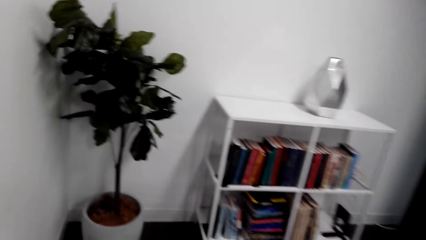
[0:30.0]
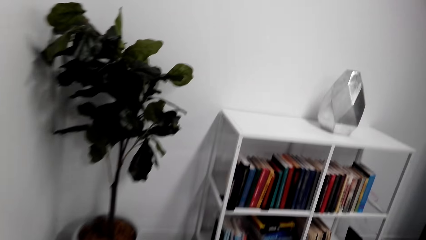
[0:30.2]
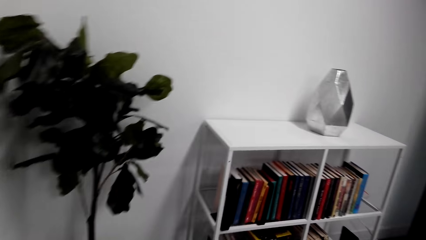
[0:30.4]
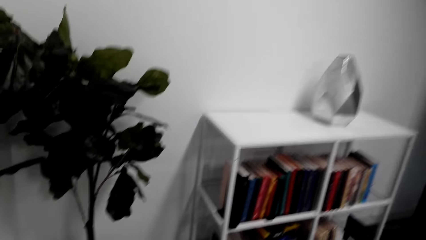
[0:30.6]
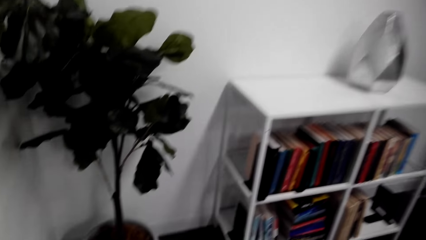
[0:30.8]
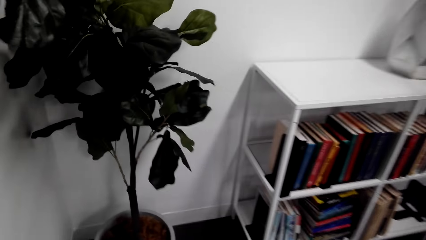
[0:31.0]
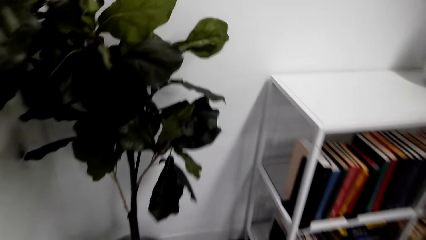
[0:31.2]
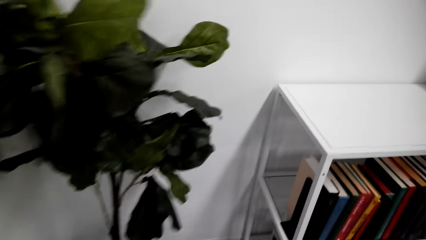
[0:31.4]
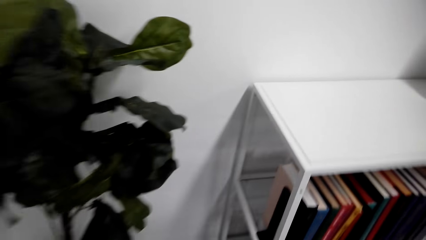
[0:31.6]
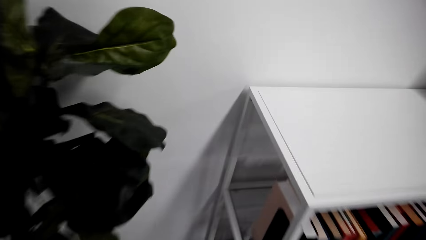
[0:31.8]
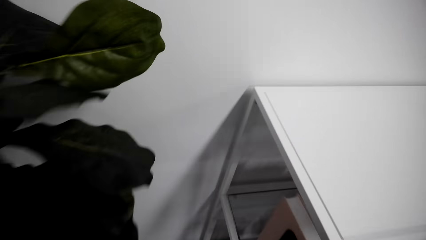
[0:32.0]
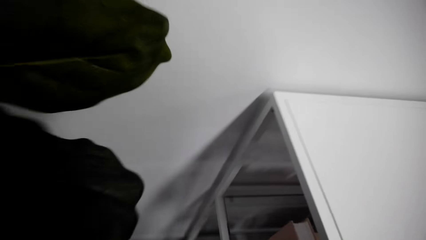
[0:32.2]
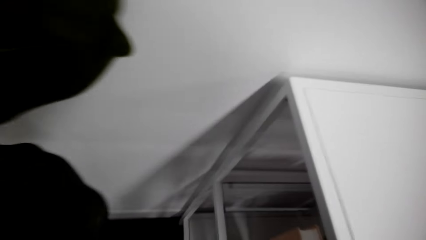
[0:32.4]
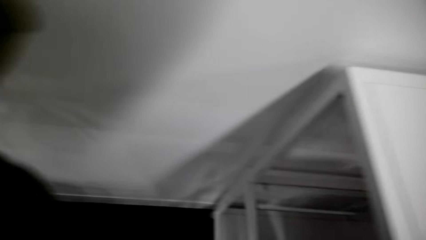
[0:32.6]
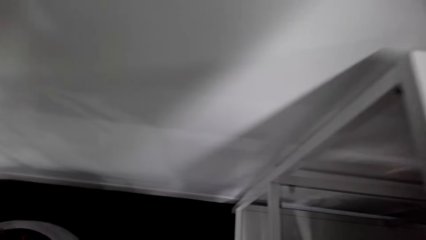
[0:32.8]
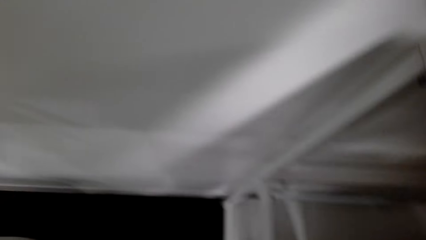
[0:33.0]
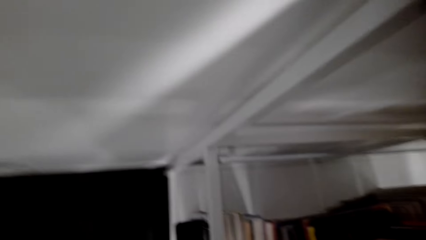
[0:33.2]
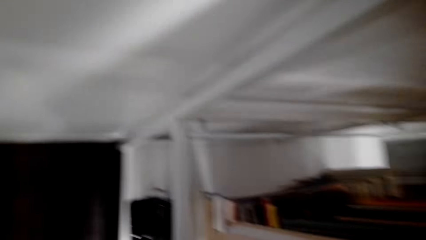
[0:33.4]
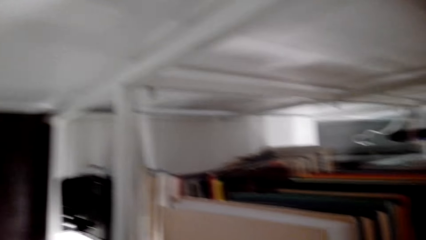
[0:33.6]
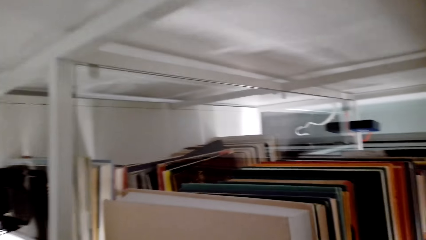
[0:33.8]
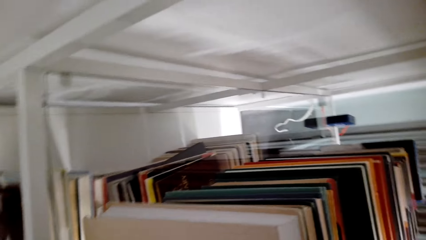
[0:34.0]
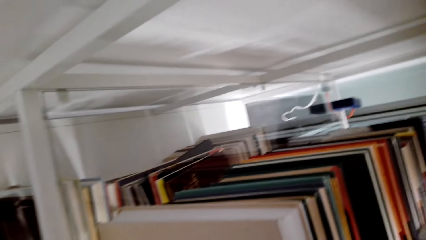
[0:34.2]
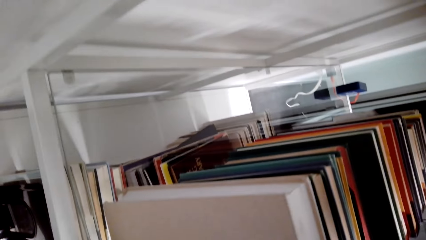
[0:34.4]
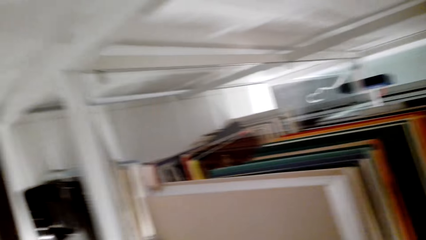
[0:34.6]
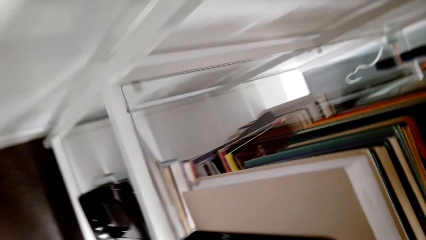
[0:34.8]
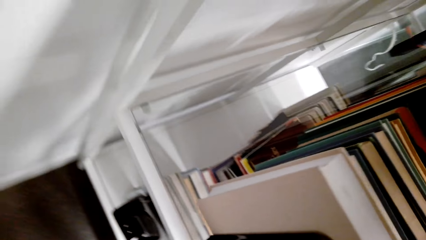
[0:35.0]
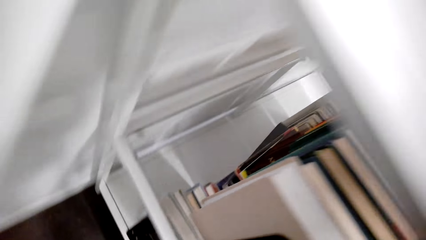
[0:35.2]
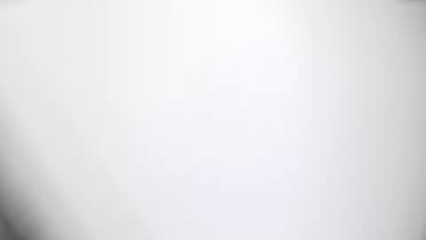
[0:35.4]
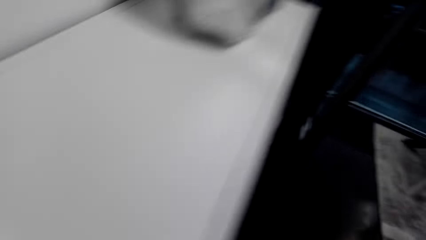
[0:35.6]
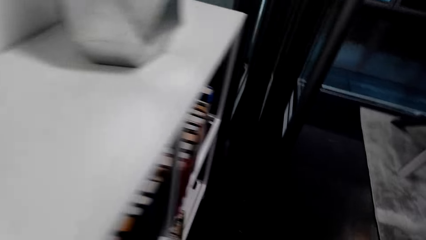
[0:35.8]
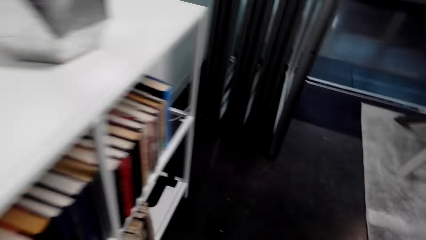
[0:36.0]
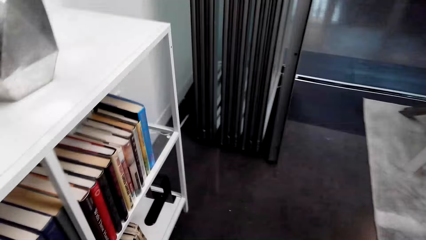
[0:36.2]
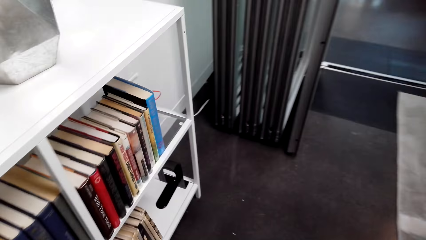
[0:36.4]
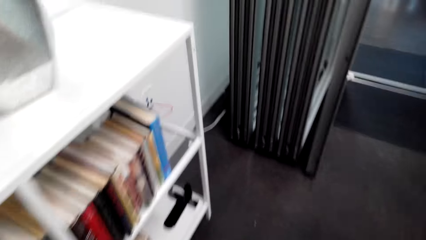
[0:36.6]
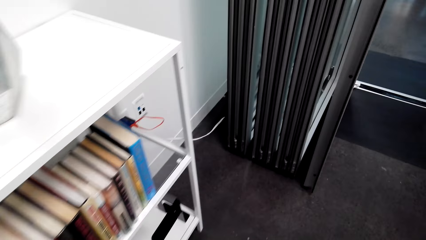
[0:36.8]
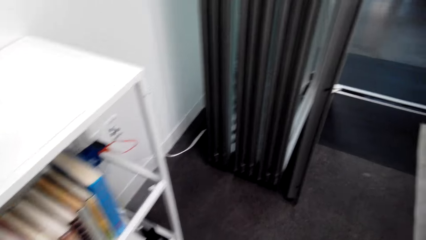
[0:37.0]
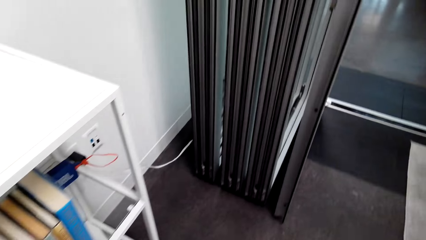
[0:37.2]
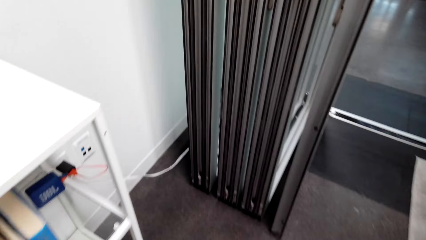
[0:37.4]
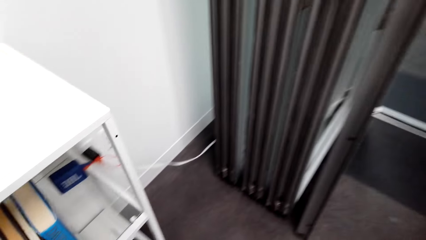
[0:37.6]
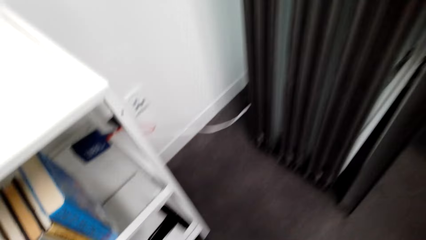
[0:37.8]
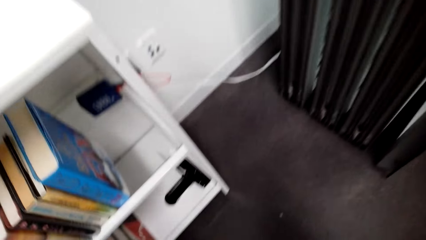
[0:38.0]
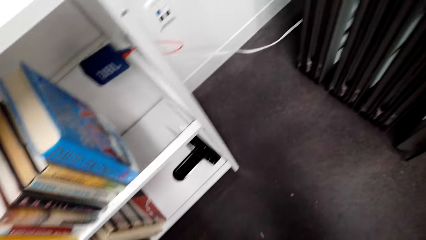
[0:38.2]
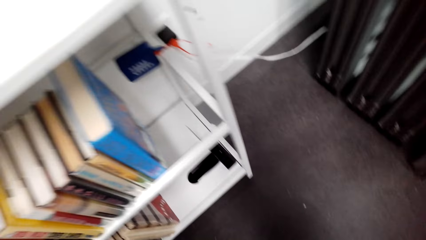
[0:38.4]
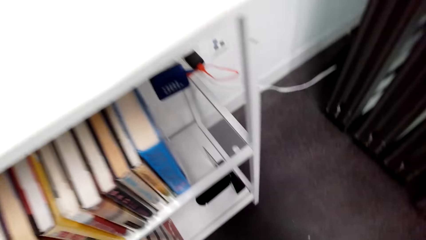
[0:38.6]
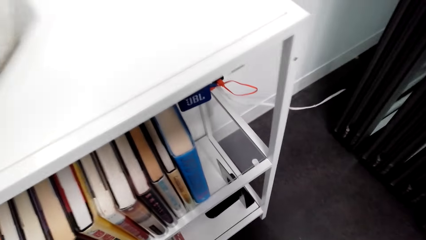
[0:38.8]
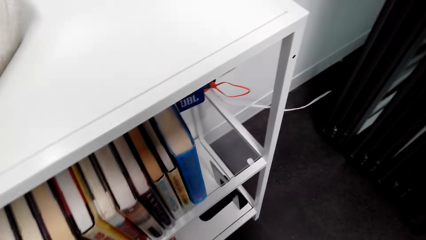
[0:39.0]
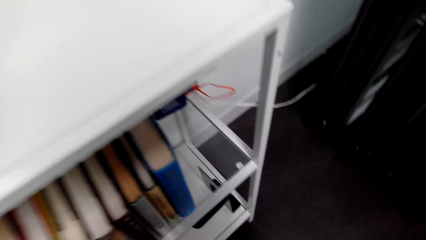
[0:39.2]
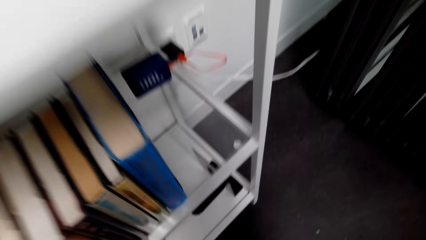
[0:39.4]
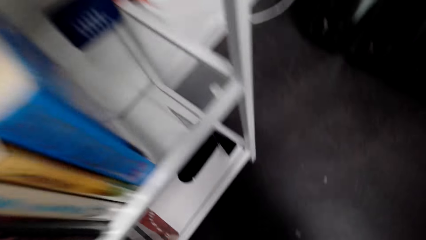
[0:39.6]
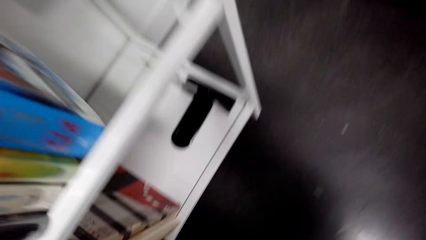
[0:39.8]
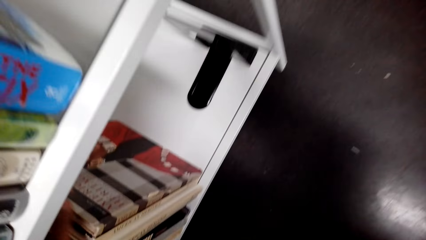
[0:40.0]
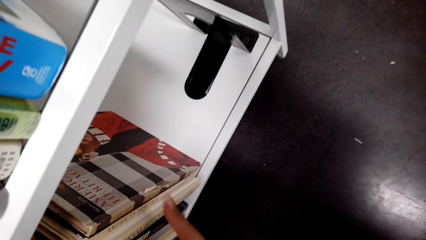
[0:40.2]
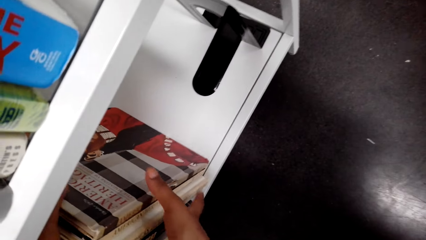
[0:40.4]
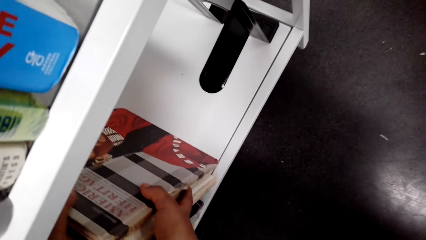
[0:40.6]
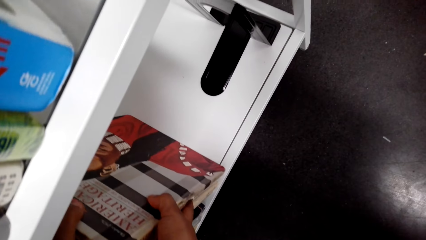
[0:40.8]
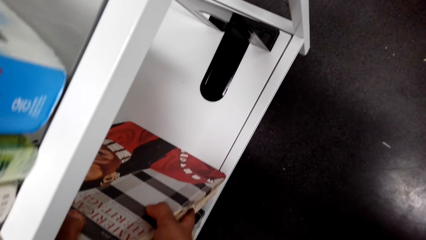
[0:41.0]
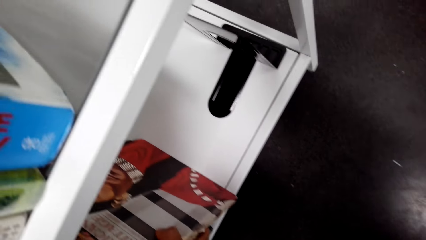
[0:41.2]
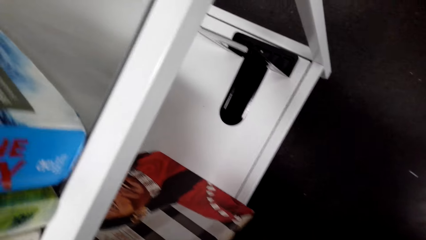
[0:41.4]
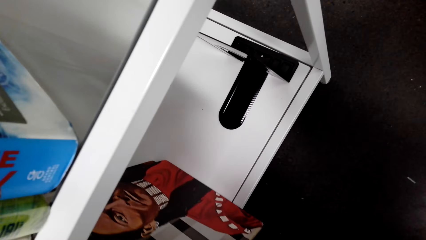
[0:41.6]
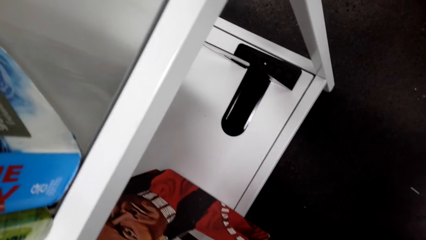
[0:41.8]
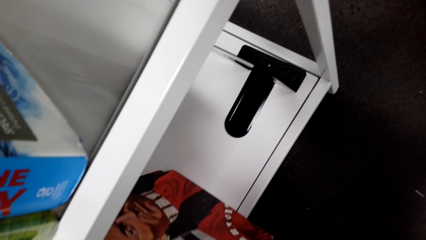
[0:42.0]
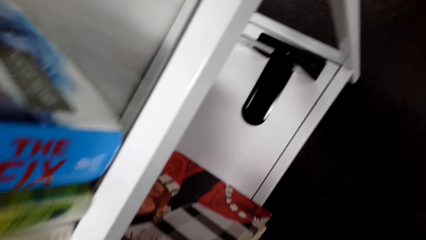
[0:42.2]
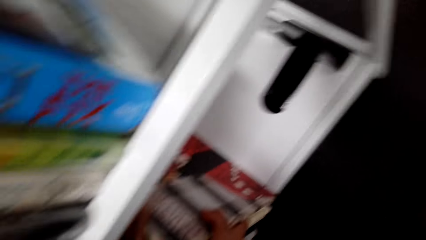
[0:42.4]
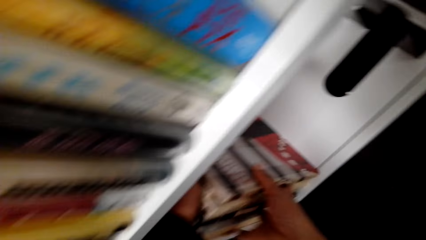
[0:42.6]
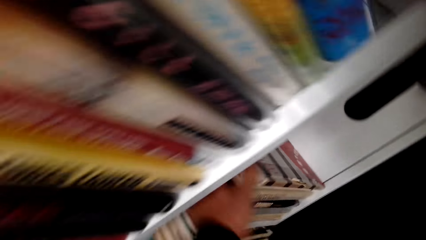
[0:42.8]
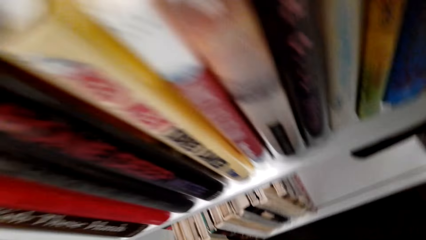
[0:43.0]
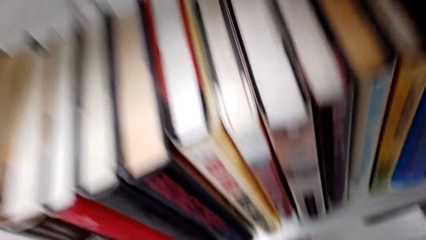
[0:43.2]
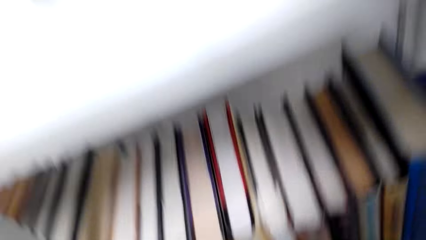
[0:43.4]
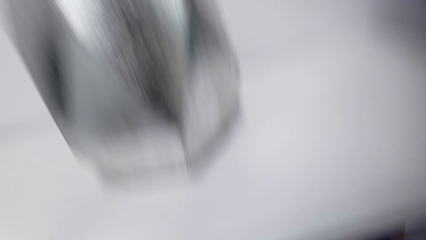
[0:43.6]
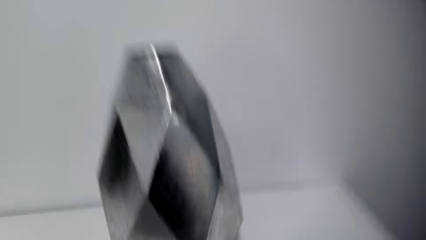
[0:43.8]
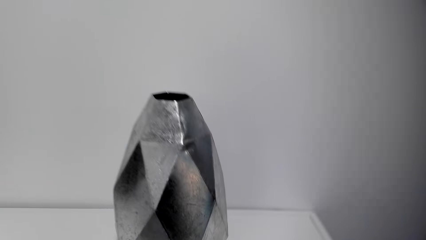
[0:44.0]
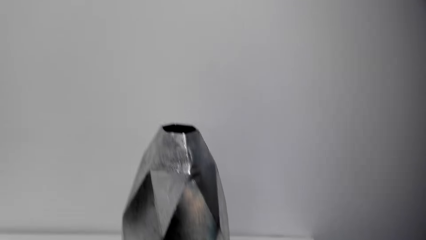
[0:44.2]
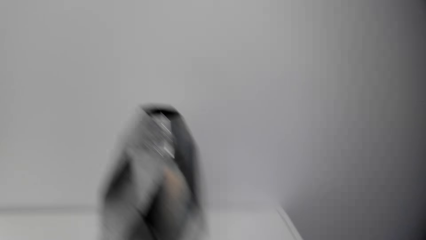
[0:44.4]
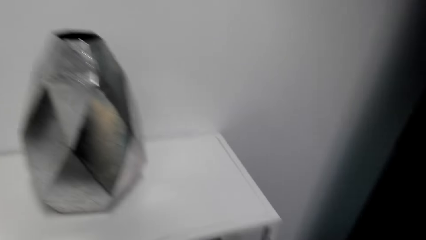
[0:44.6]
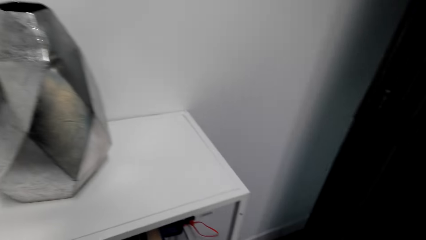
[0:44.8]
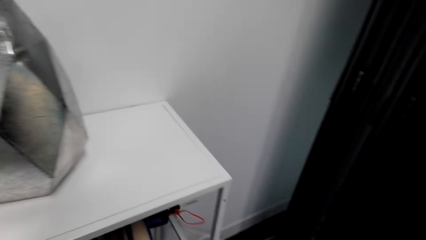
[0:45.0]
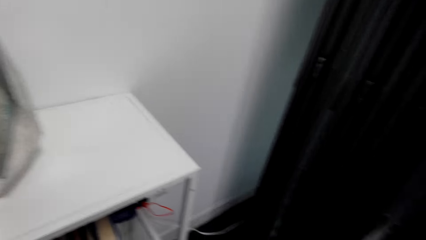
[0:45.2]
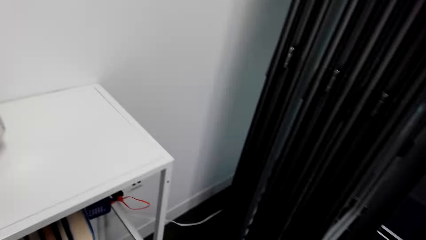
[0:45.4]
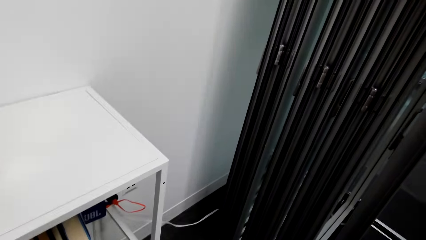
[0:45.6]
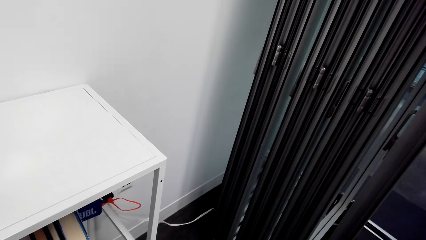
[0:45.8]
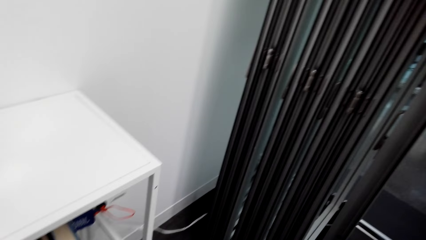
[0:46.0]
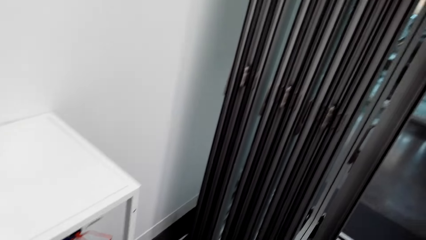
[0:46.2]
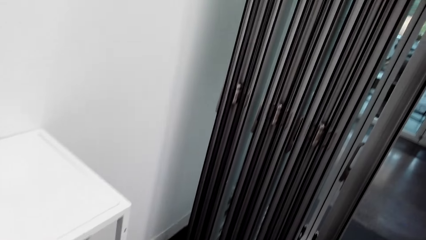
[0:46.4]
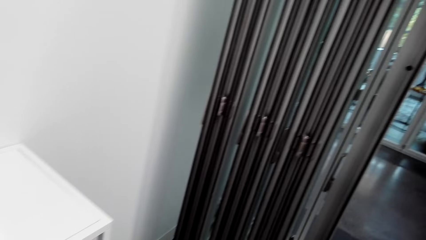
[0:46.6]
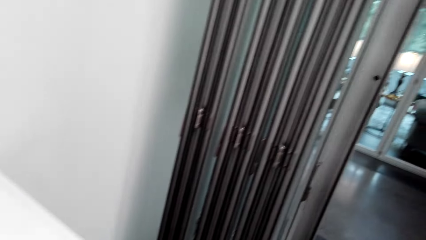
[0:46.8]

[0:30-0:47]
The camera wearer looks around. They touch a book in the shelf. They hold the book. They look around.
